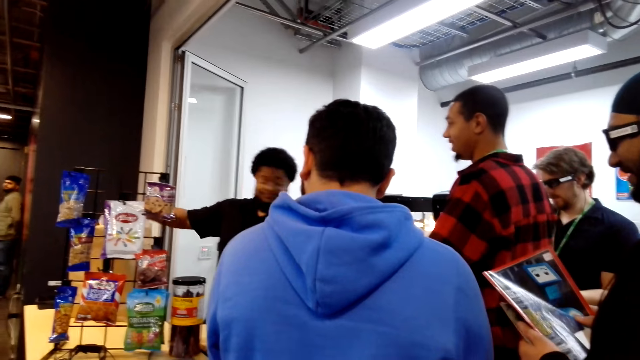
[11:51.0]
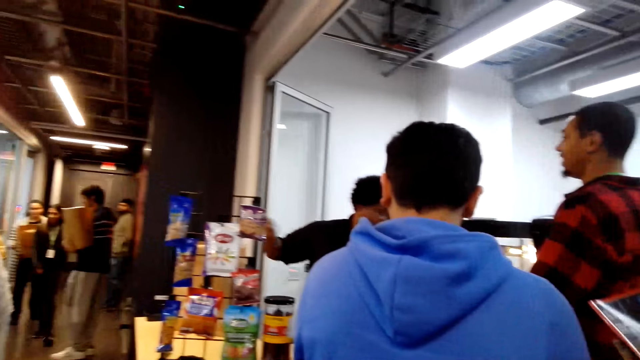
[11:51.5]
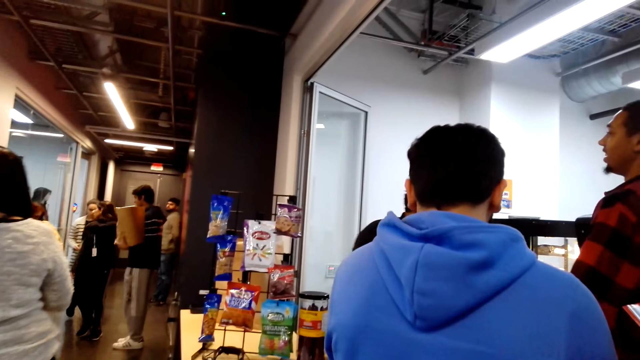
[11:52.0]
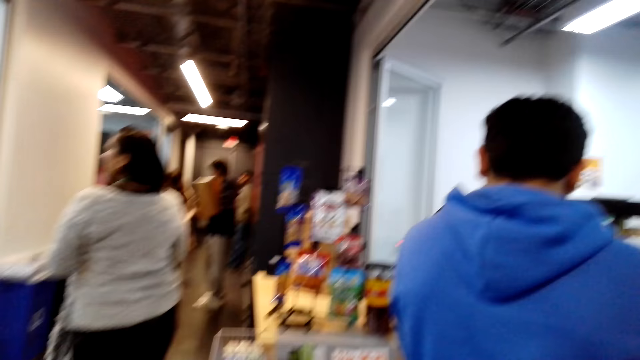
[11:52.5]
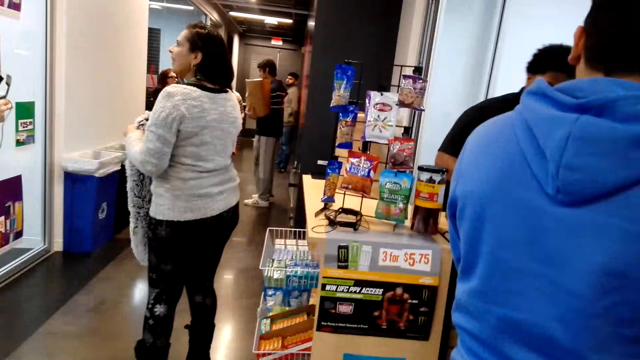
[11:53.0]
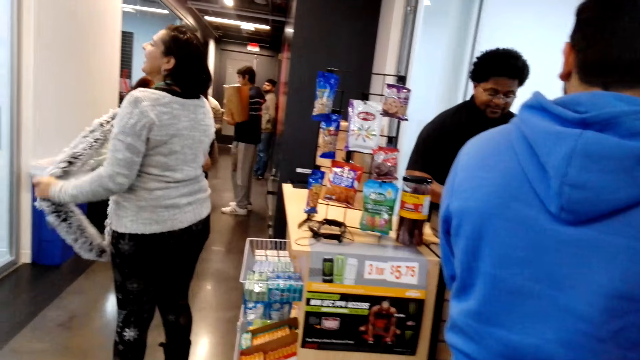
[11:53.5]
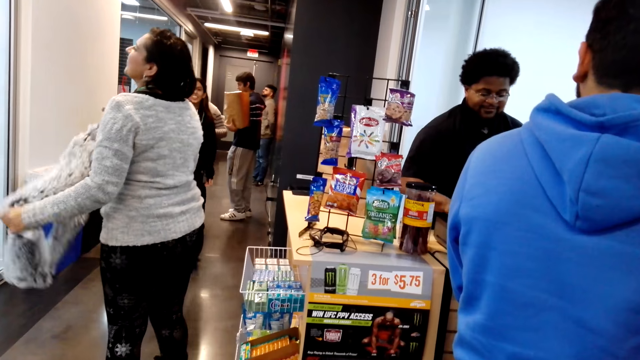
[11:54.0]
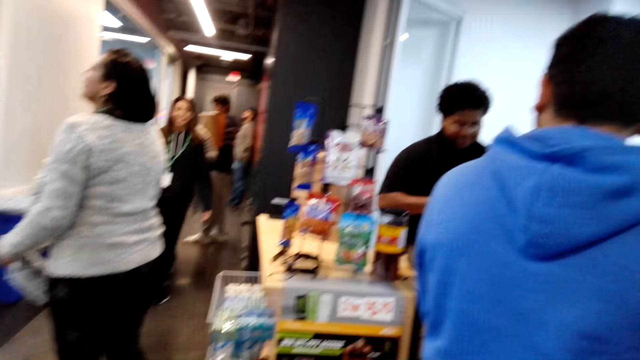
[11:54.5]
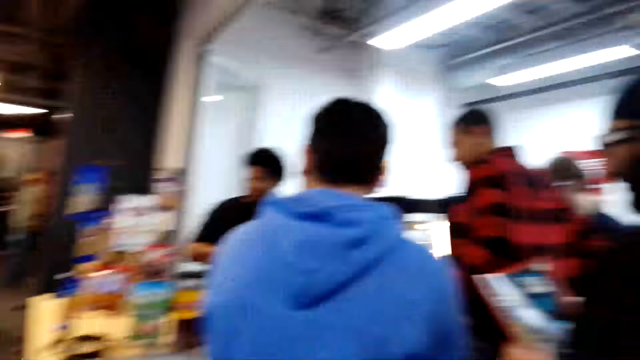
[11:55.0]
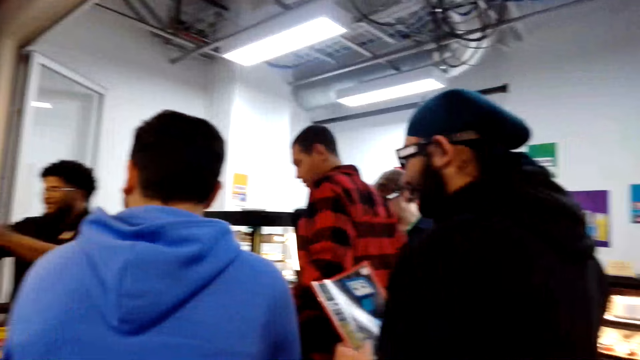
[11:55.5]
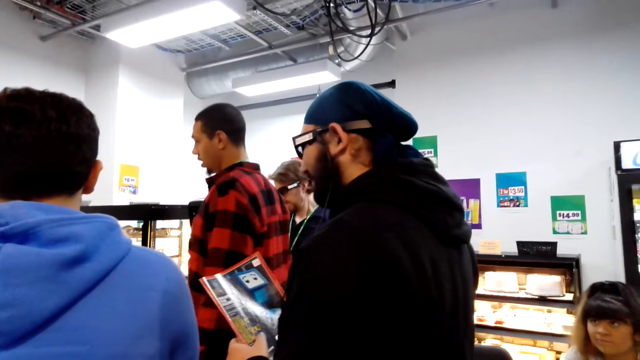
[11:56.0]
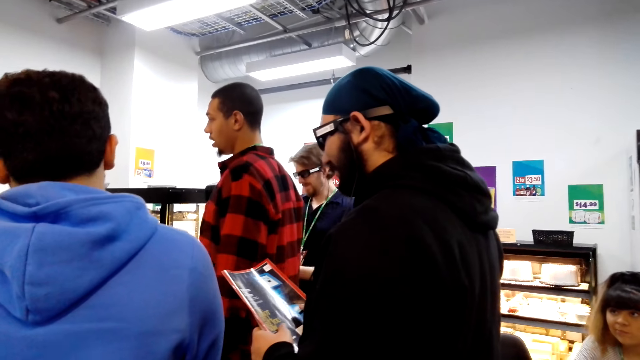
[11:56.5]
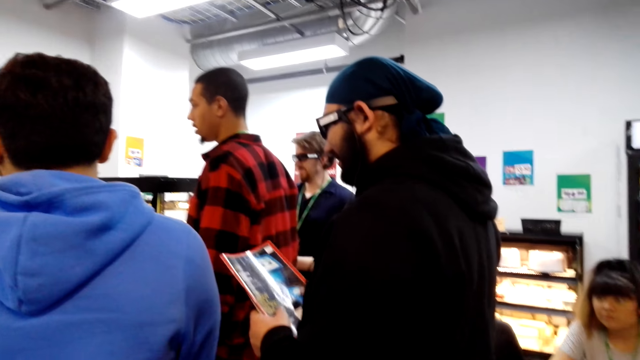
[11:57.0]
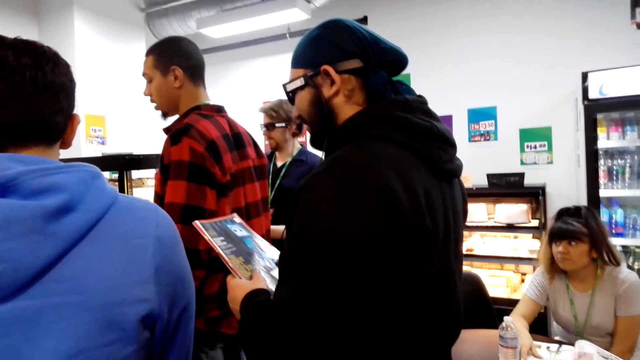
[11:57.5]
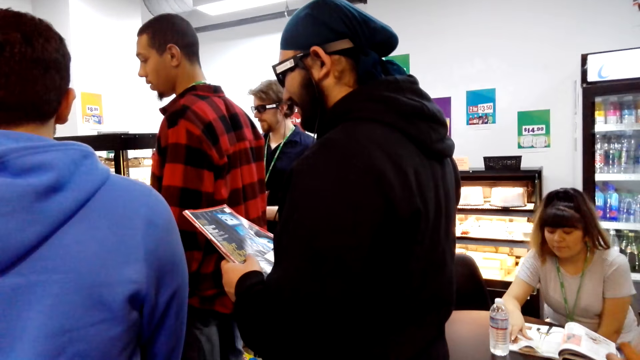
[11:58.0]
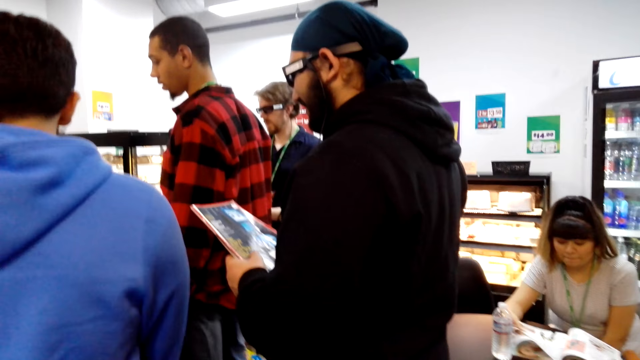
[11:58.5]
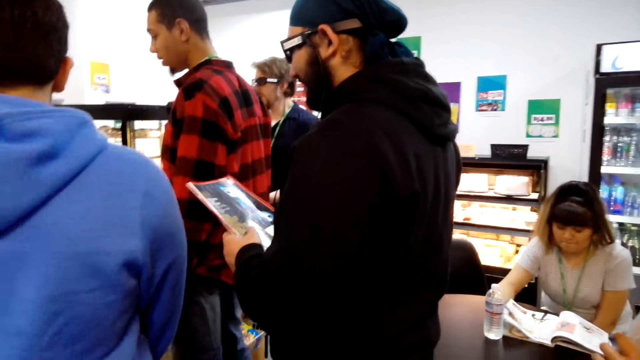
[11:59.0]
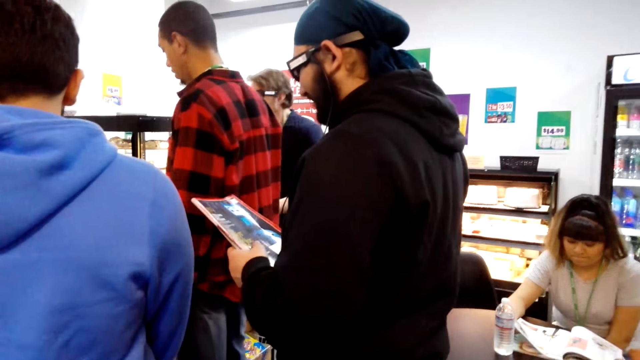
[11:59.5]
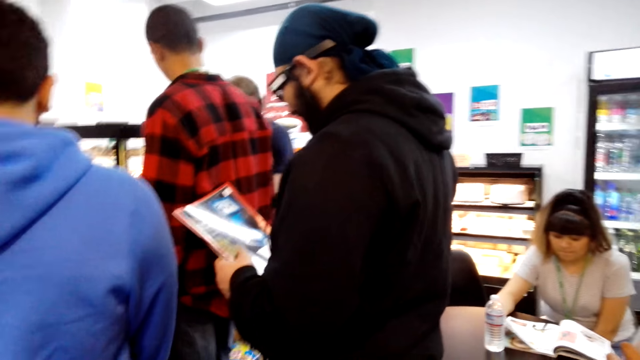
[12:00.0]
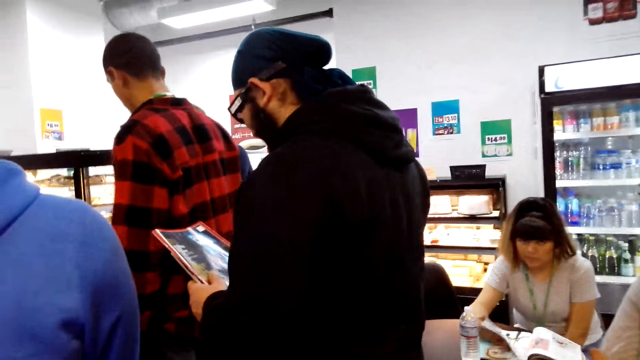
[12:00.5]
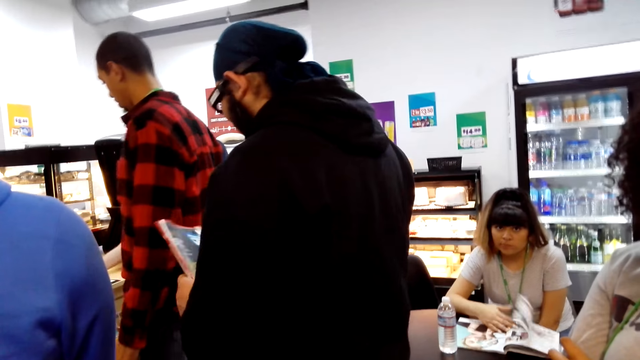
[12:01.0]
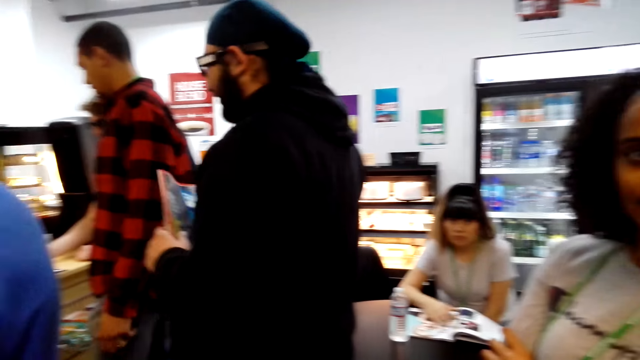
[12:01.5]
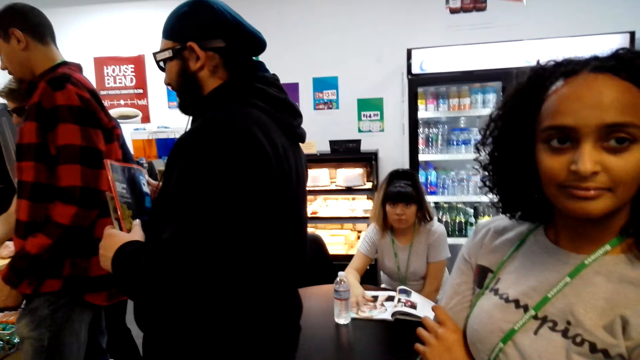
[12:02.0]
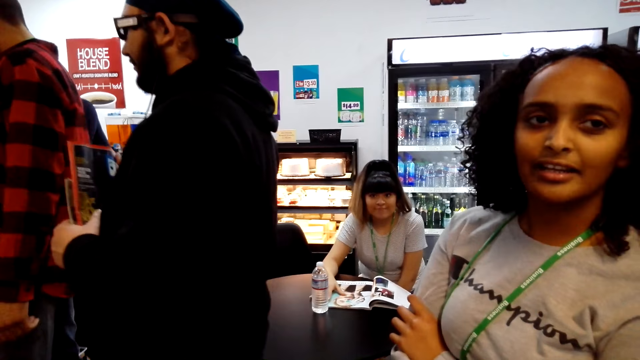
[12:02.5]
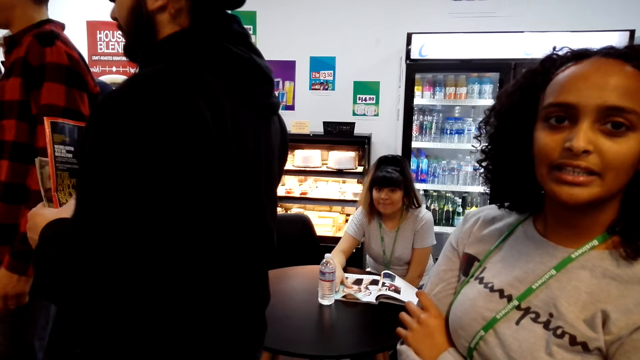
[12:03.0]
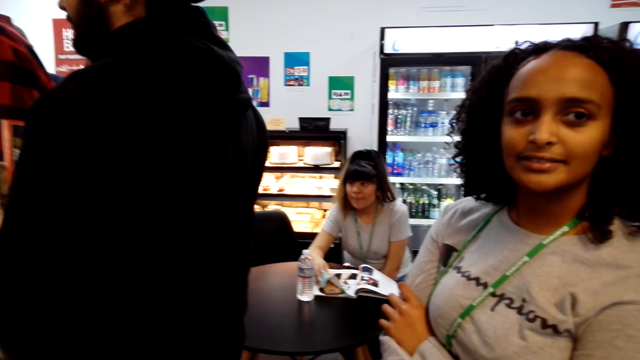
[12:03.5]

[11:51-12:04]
A woman reads a magazine. The camera wearer looks around and dialogues with a lady.

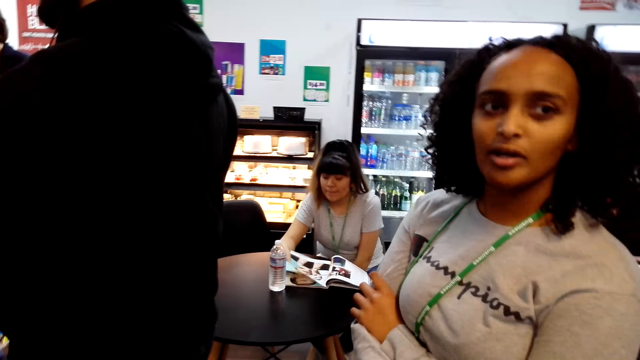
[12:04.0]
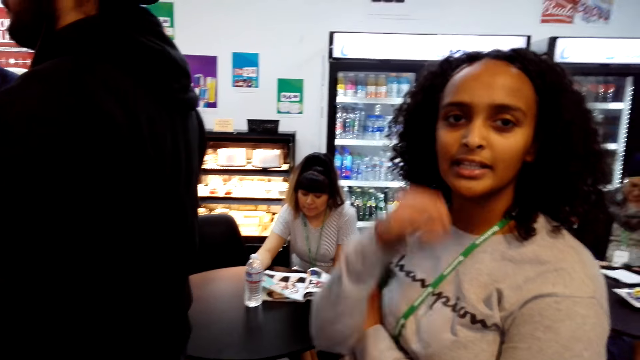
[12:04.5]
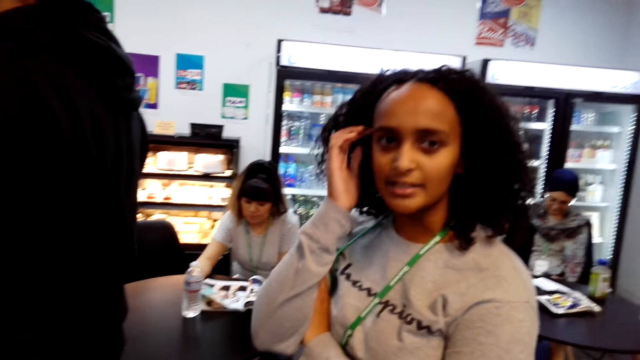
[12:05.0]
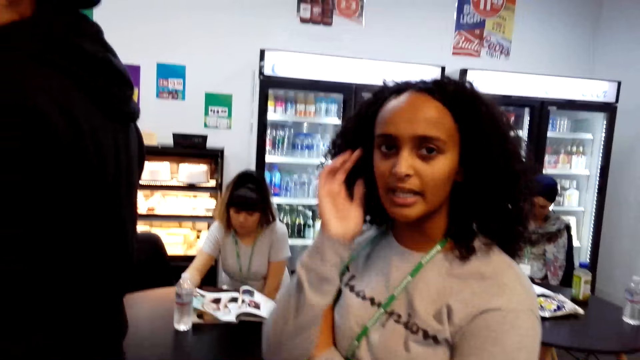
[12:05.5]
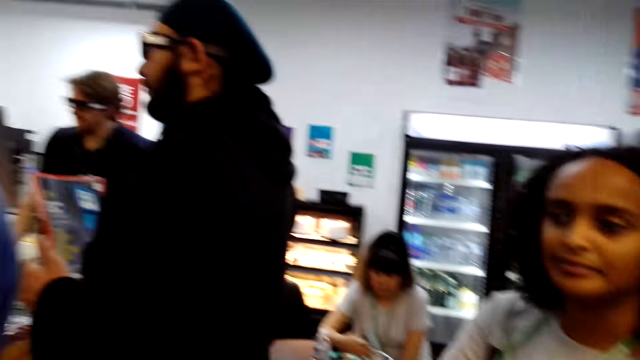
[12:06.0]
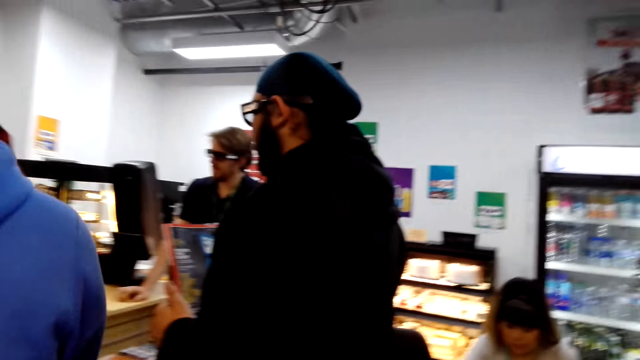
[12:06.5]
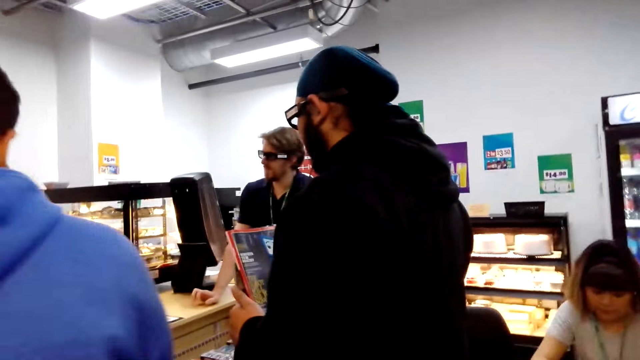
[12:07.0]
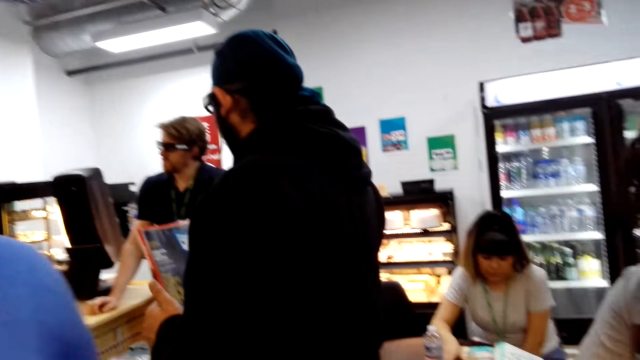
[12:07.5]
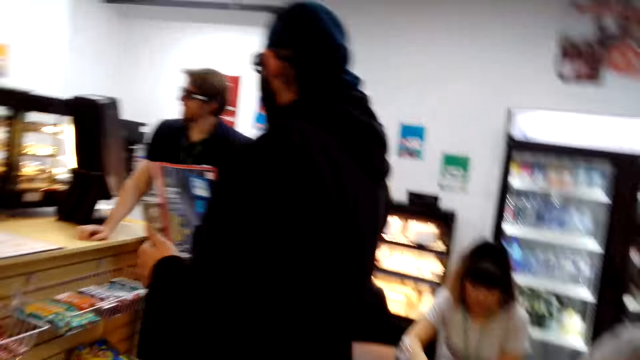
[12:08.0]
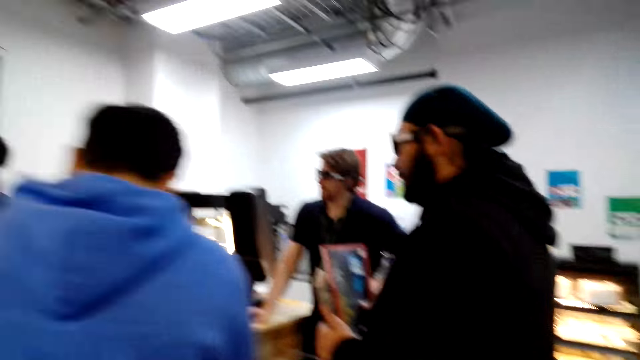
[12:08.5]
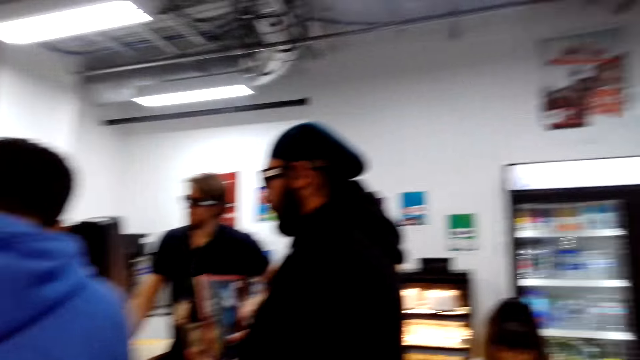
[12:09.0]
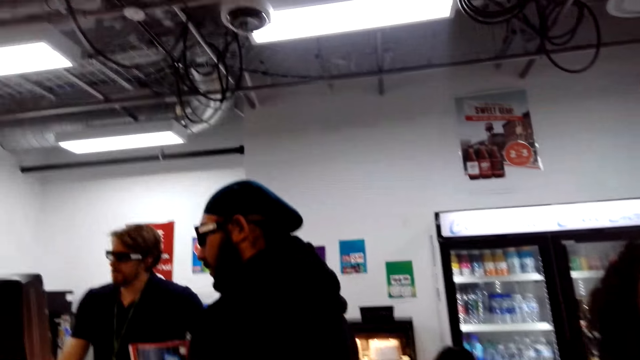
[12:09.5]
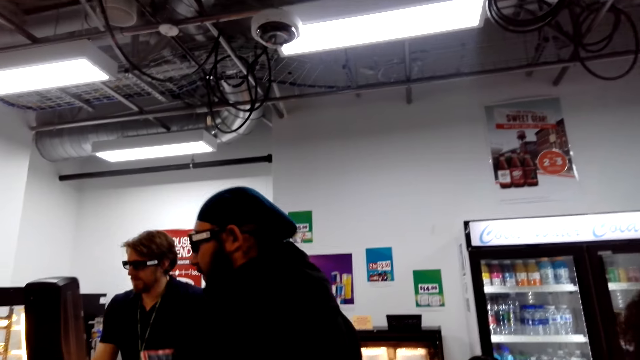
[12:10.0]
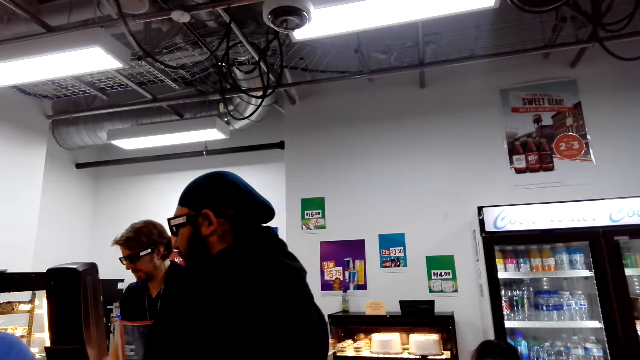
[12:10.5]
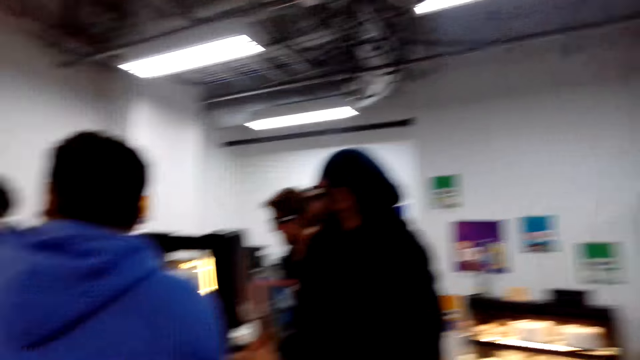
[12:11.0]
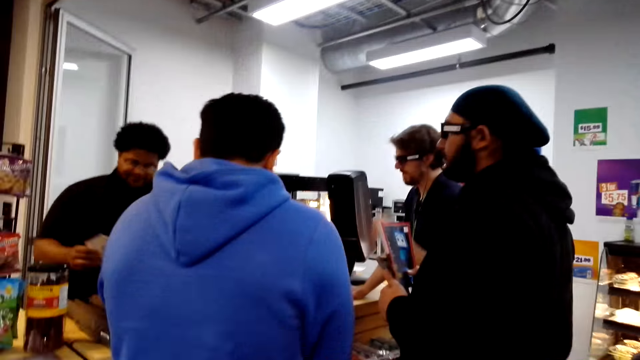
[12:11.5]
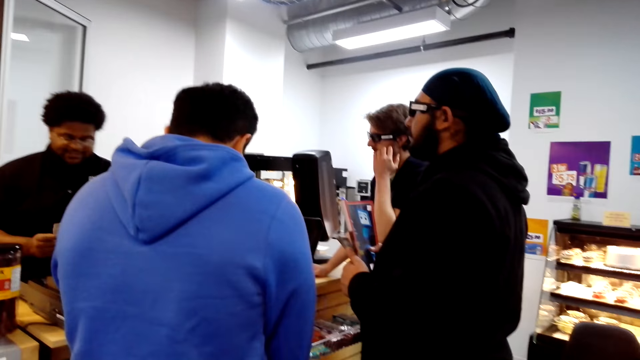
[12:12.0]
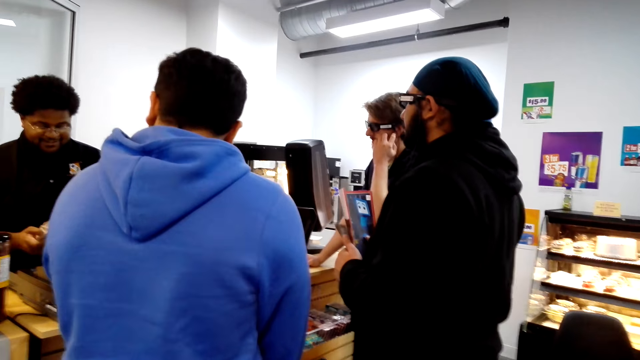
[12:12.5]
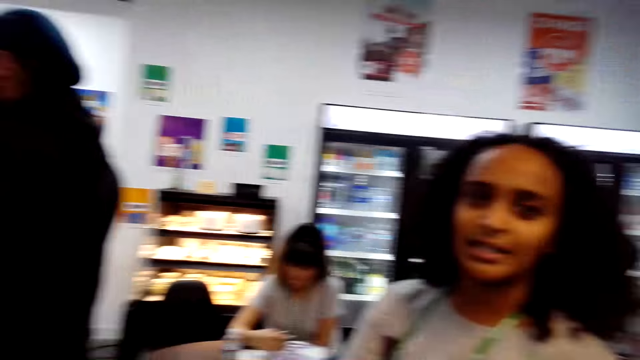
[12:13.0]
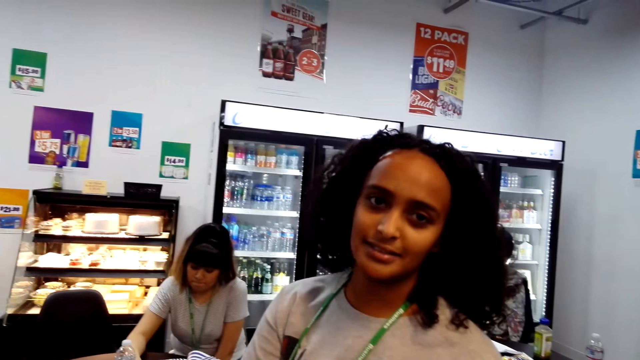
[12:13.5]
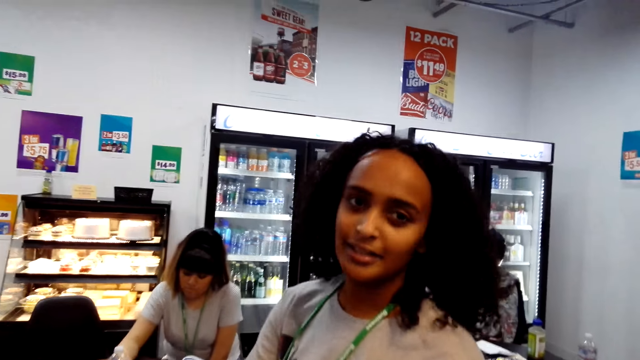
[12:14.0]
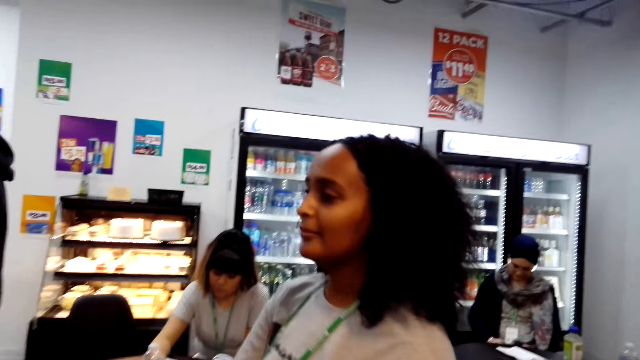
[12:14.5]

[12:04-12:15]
The camera wearer looks around and dialogues with a lady. The lady scratches herself. A cashier checks a book. The camera wearer looks at a woman.
